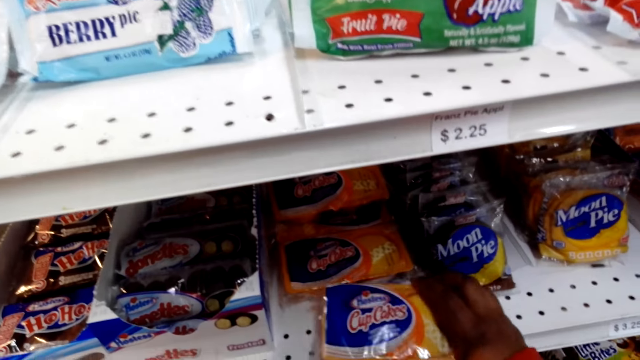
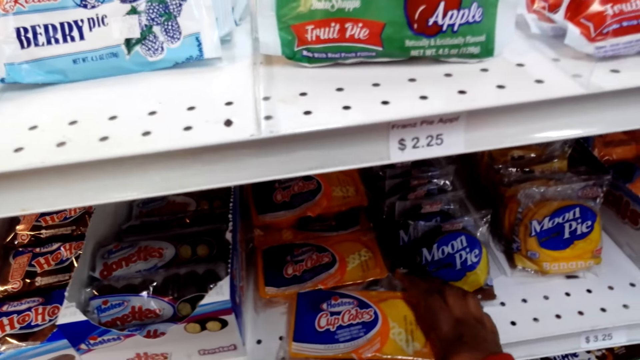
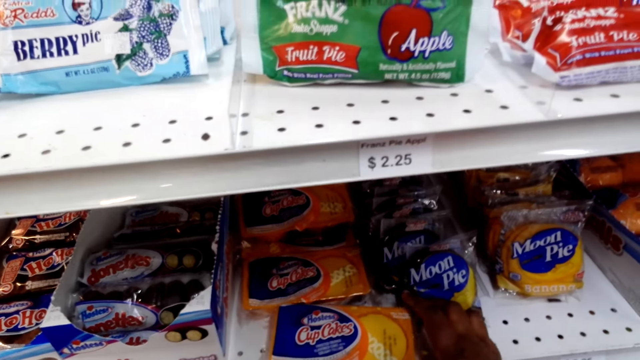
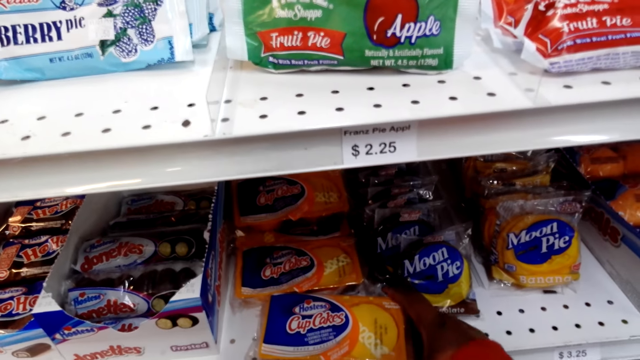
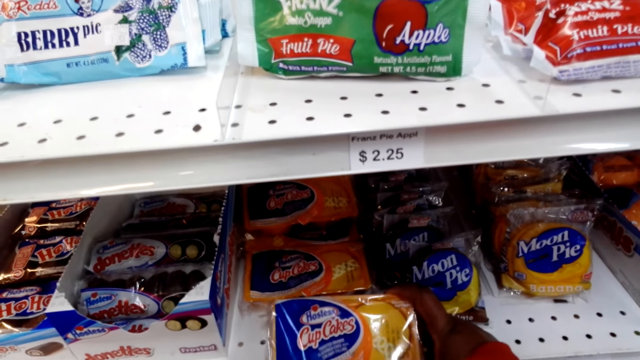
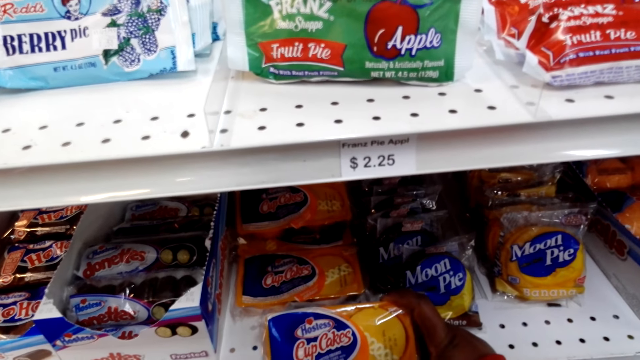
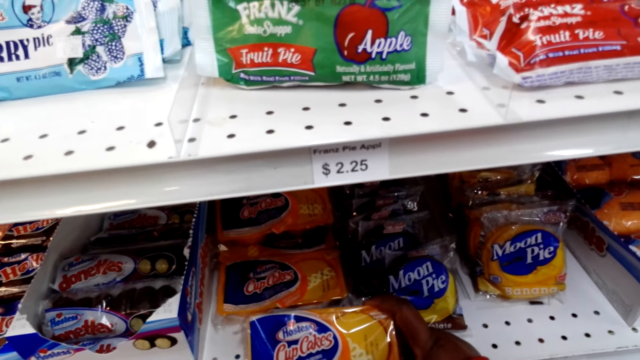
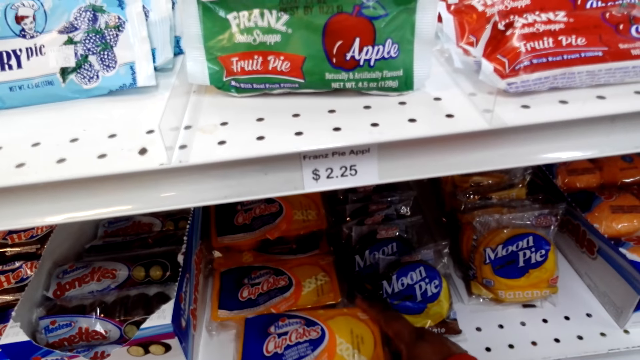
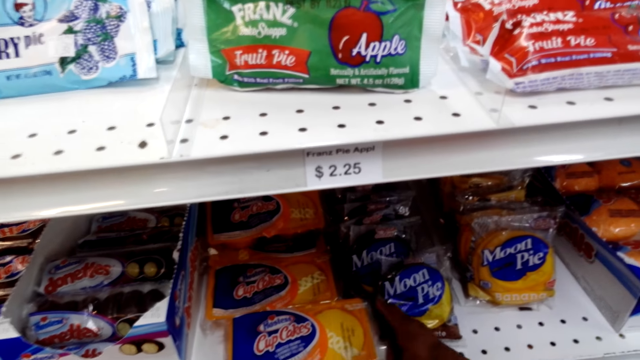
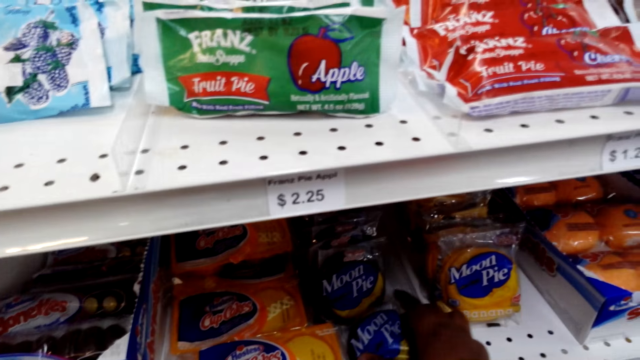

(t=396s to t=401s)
The camera wearer holds a cupcake packet. They put down the cupcake packet.

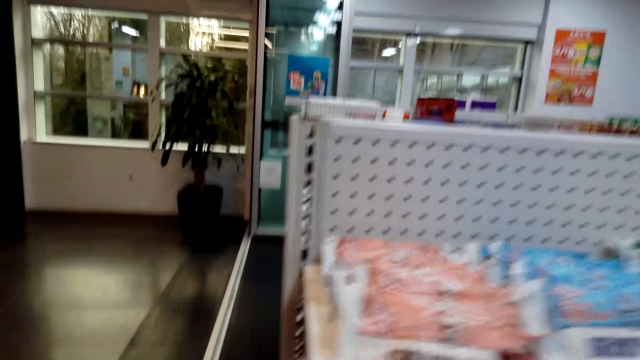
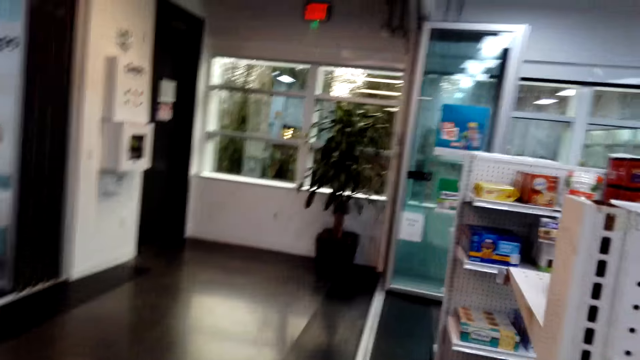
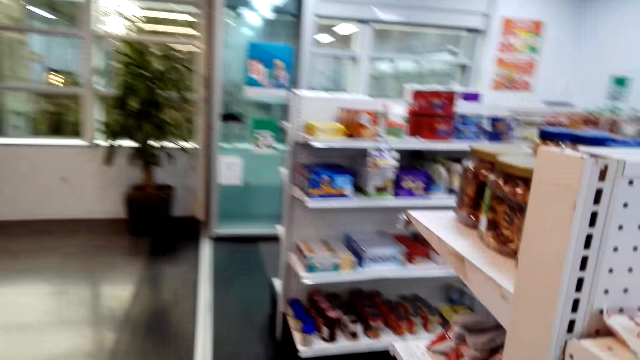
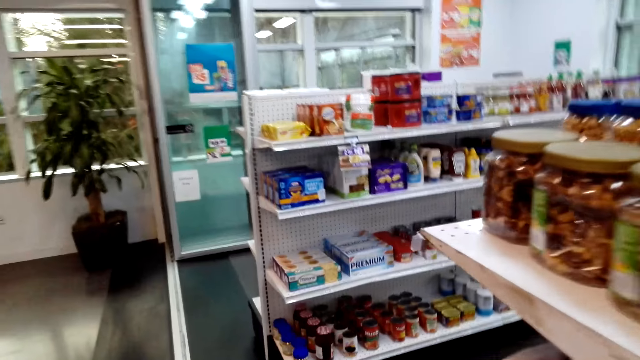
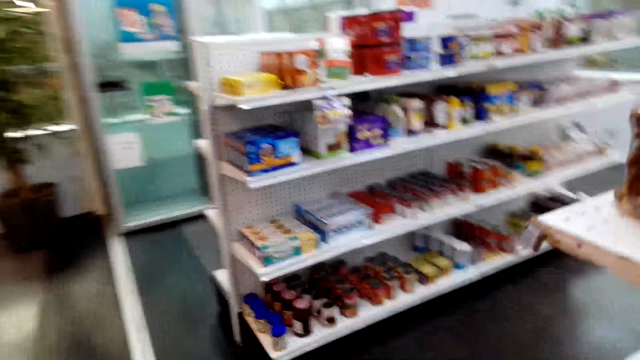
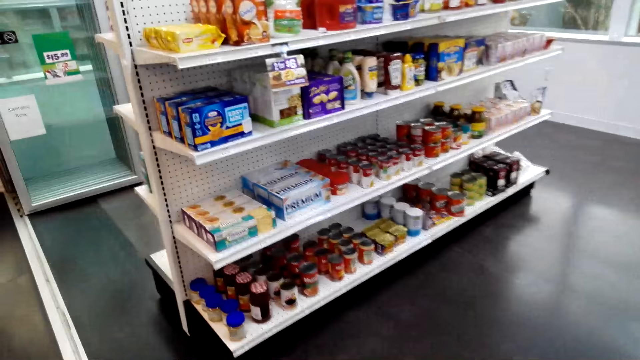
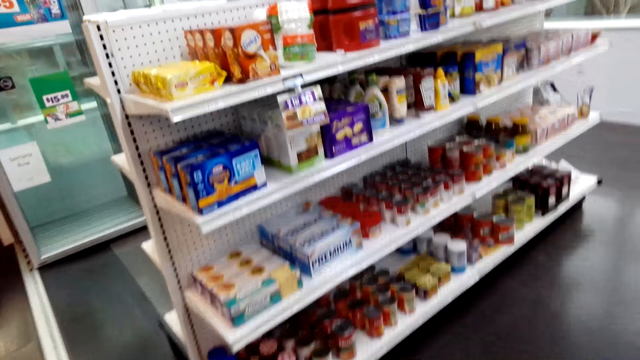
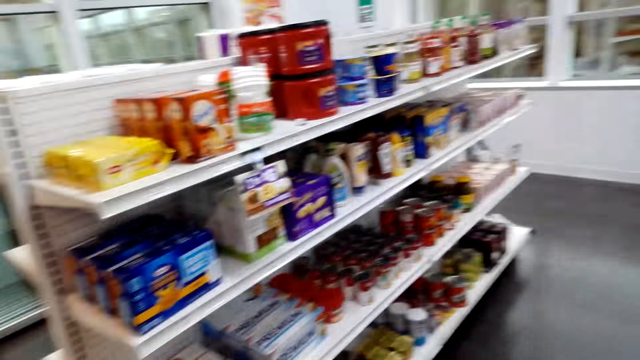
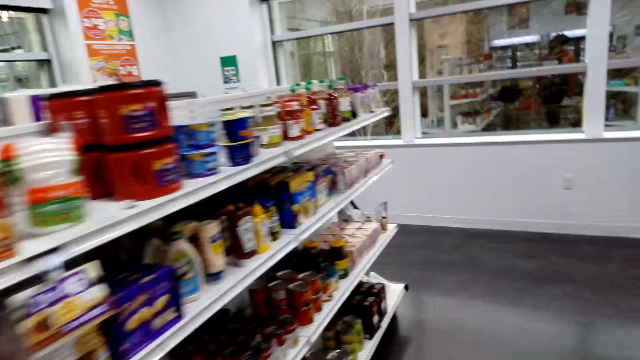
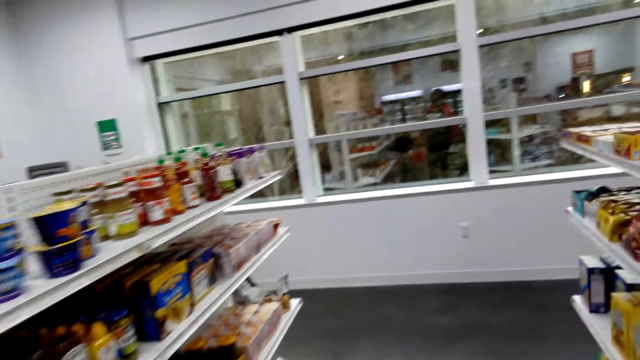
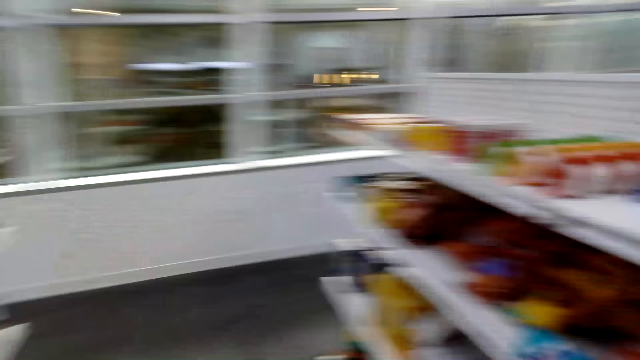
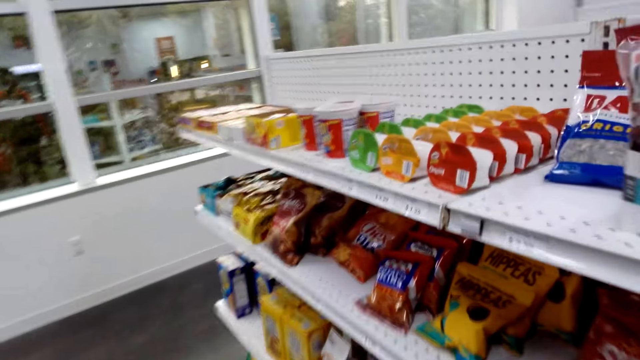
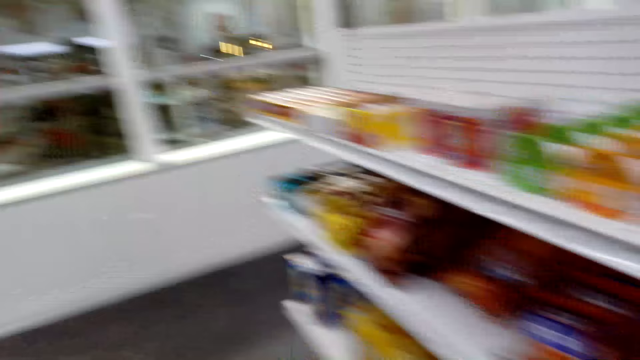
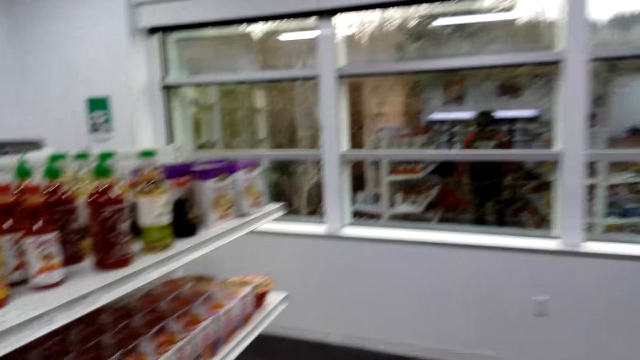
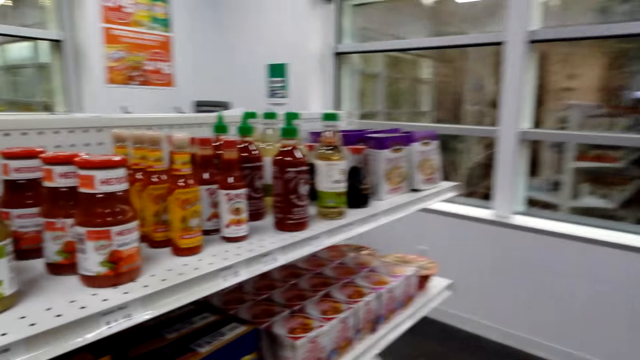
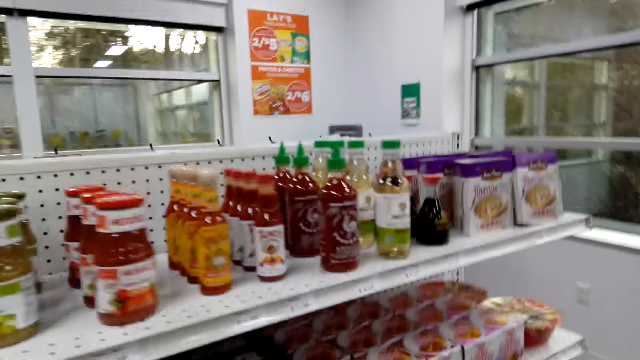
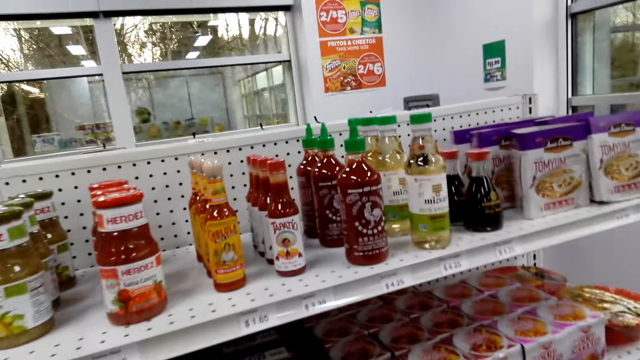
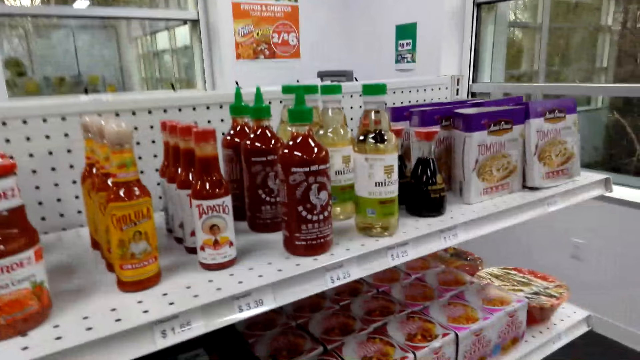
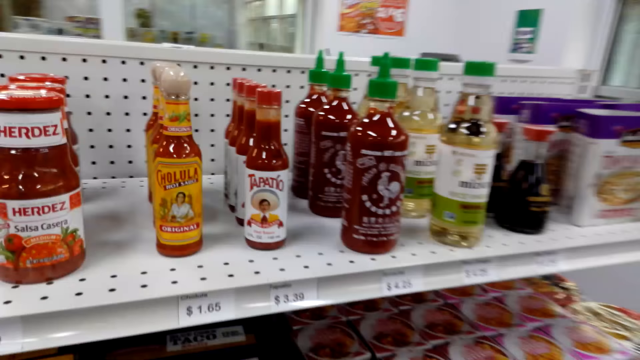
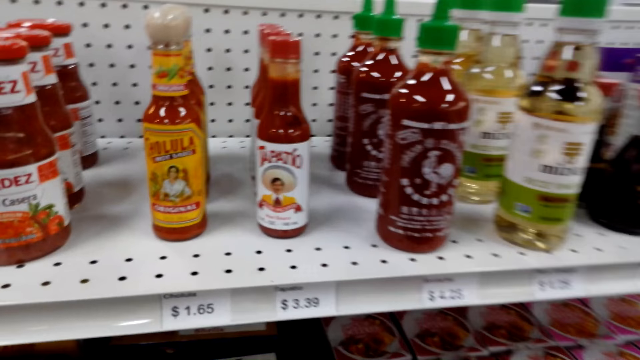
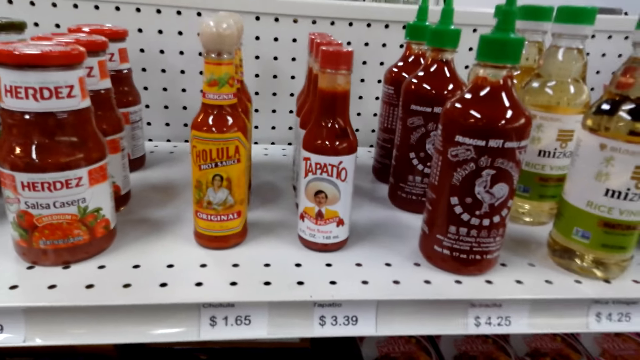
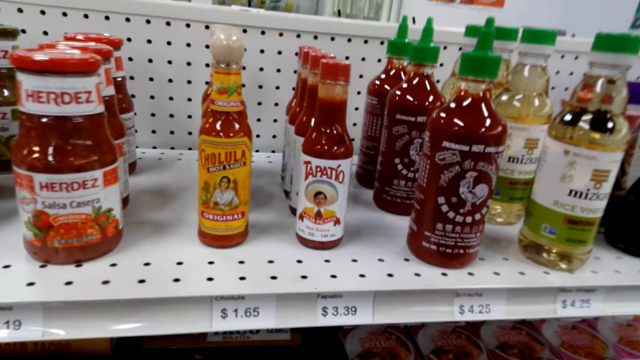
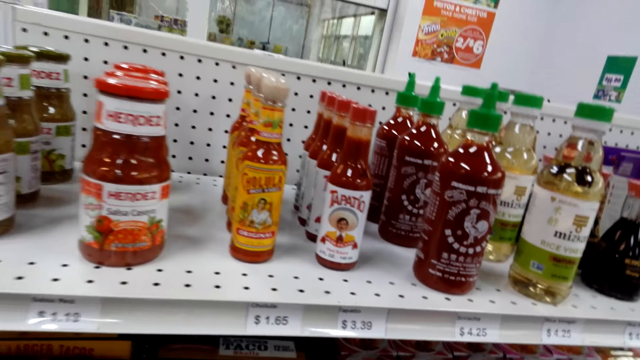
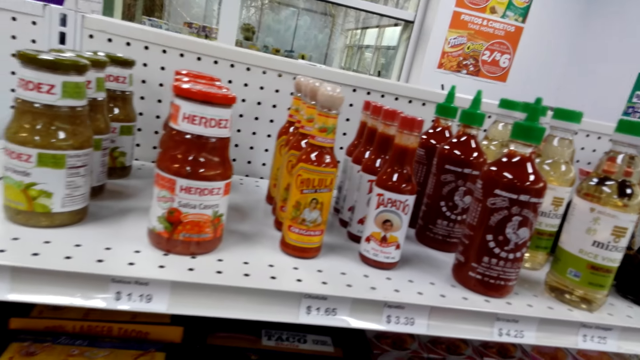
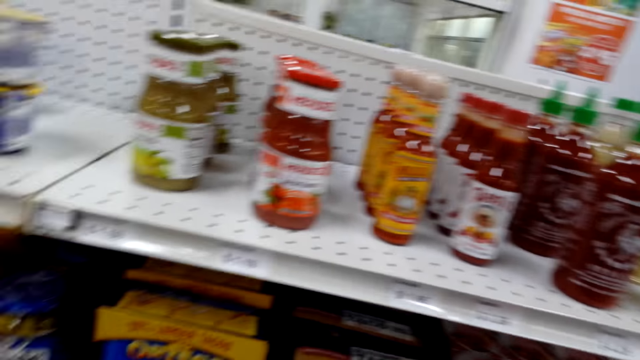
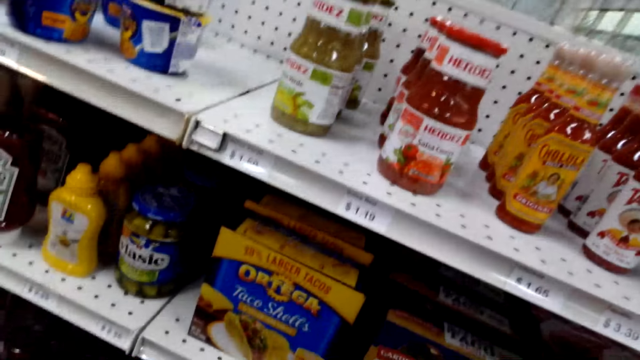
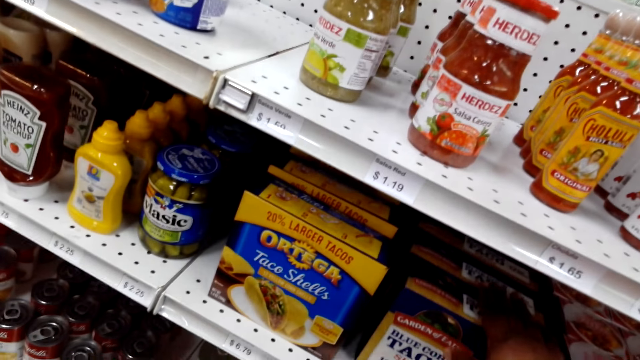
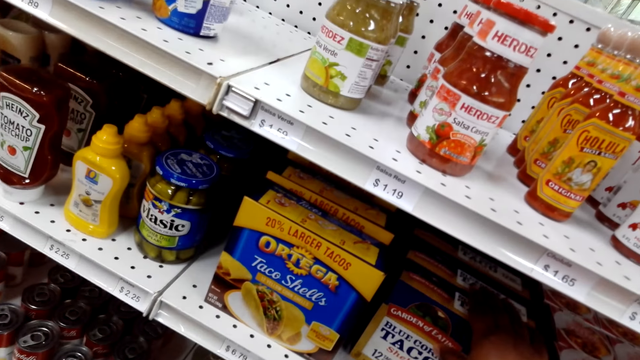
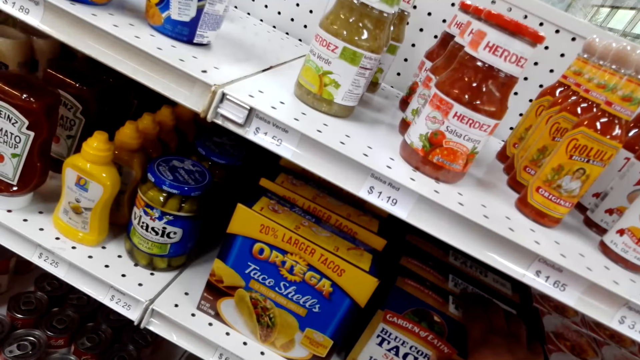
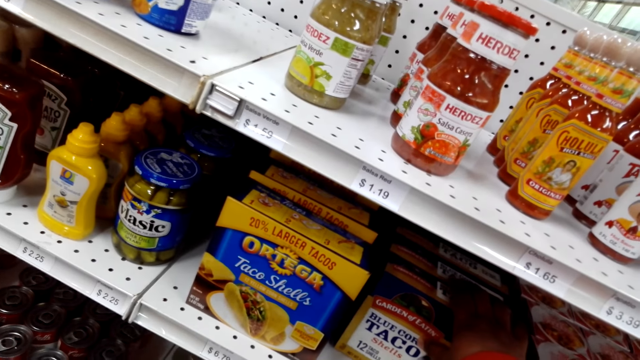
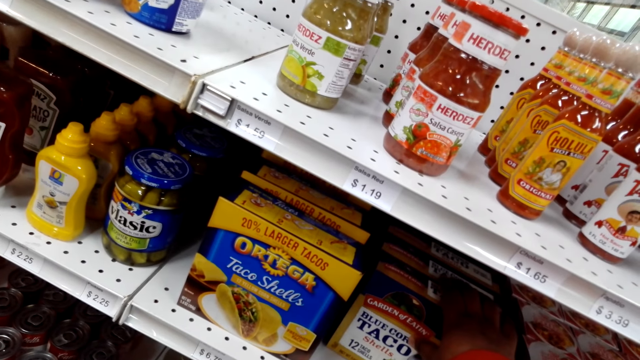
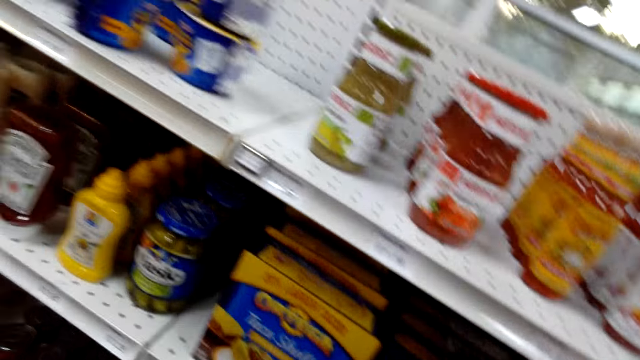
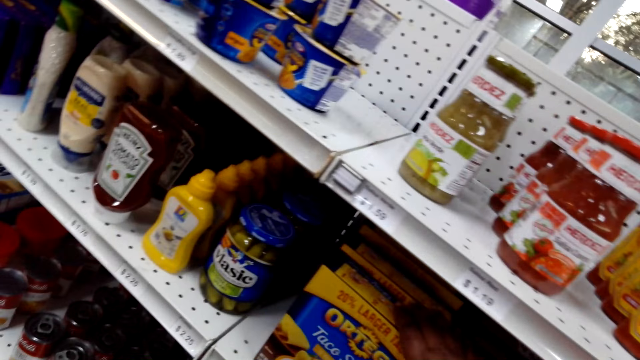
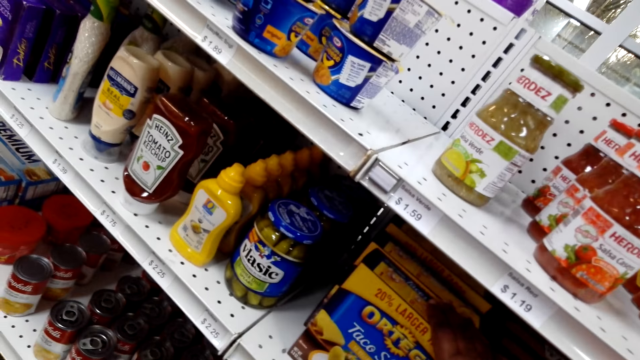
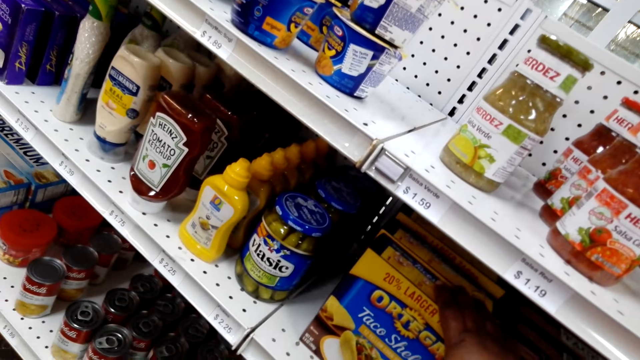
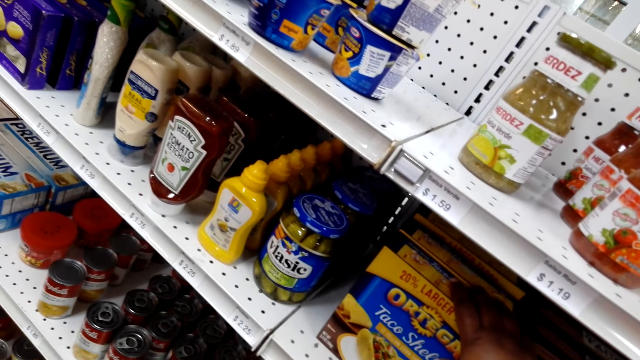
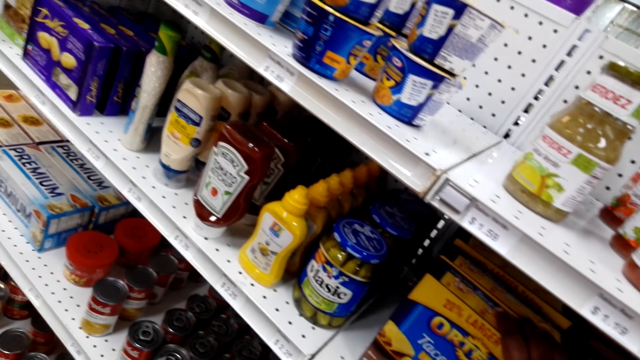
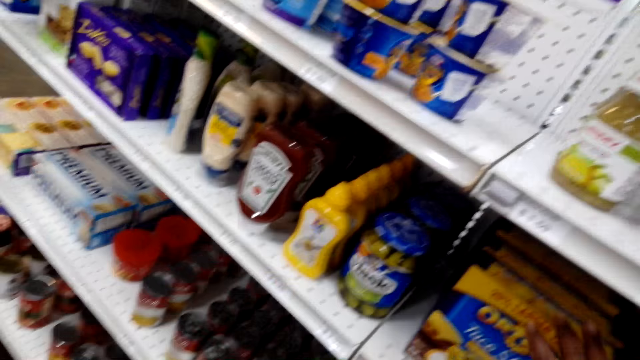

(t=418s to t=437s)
The camera wearer walks around. They look around. They stop at the hot sauce shelf. They look down the shelf. They hold a packet of tacos. They touch a box of something. They touch a taco shells box.
